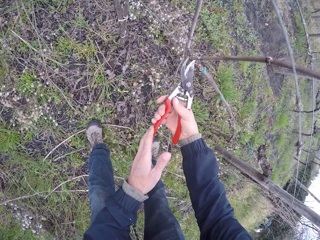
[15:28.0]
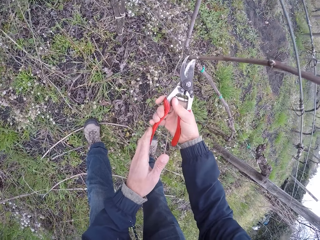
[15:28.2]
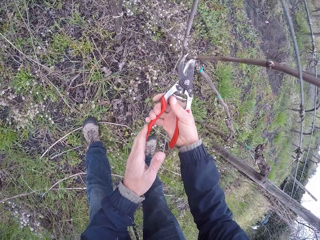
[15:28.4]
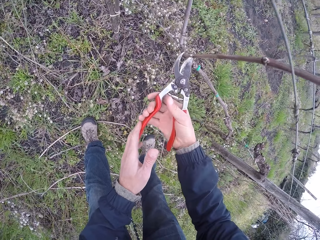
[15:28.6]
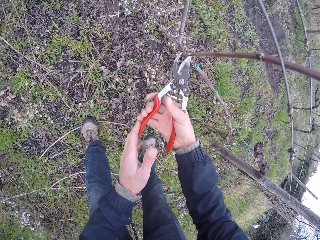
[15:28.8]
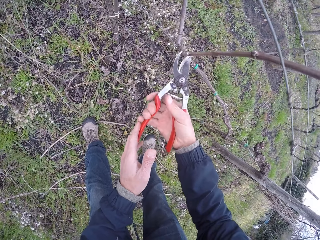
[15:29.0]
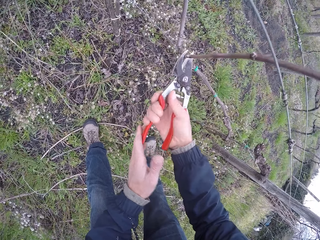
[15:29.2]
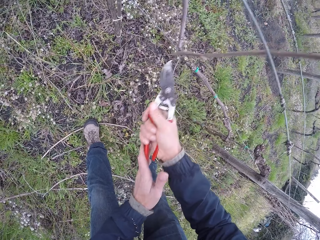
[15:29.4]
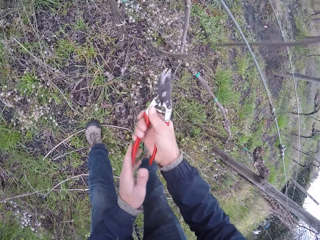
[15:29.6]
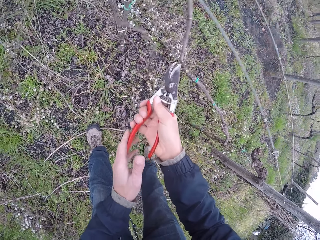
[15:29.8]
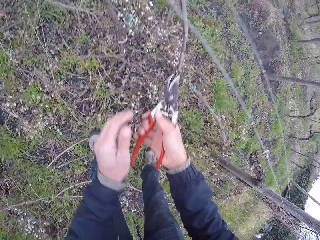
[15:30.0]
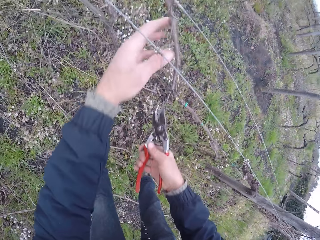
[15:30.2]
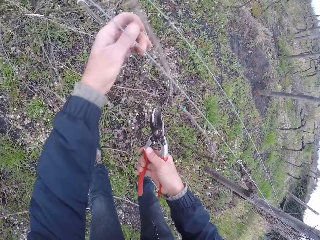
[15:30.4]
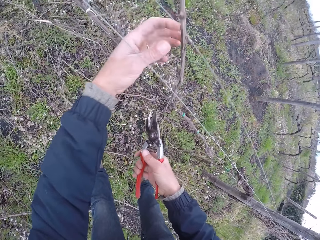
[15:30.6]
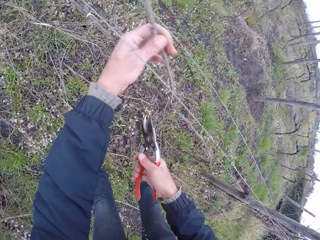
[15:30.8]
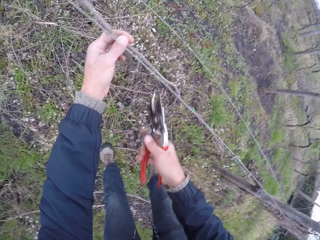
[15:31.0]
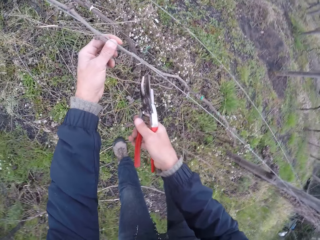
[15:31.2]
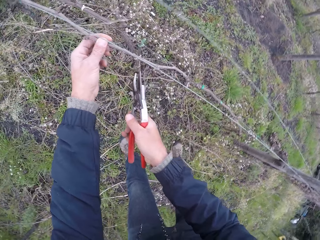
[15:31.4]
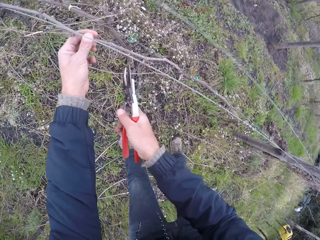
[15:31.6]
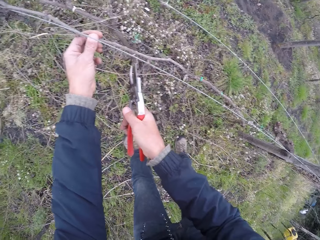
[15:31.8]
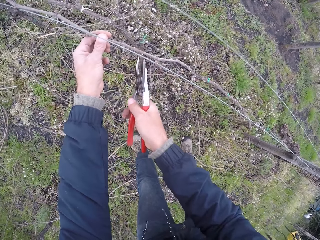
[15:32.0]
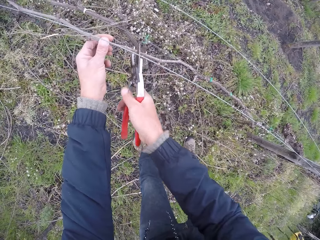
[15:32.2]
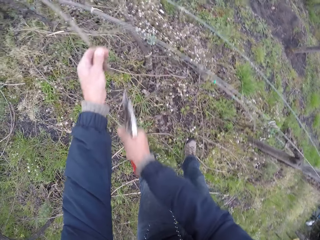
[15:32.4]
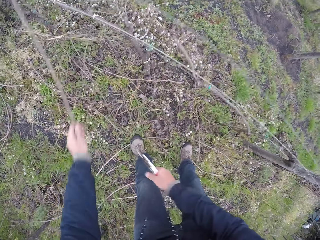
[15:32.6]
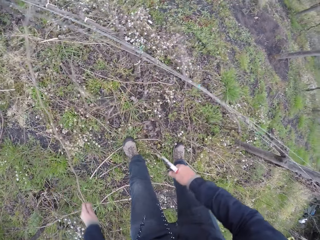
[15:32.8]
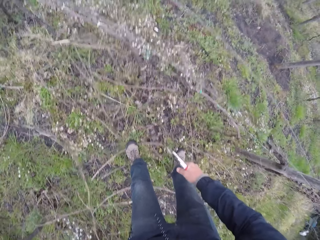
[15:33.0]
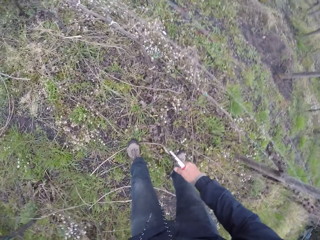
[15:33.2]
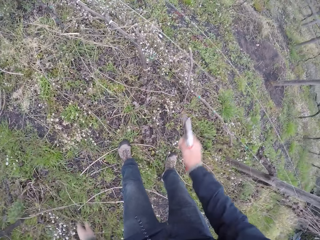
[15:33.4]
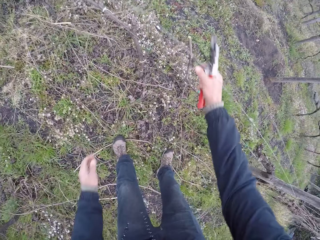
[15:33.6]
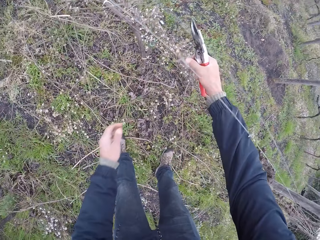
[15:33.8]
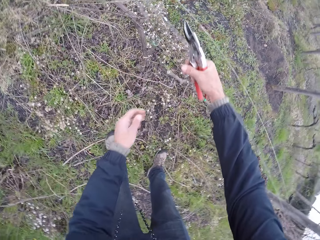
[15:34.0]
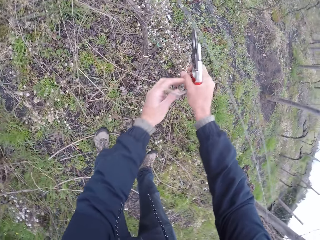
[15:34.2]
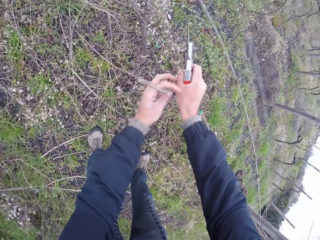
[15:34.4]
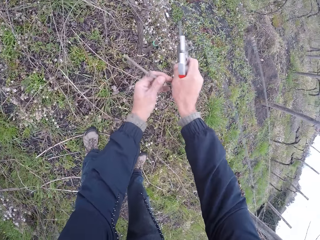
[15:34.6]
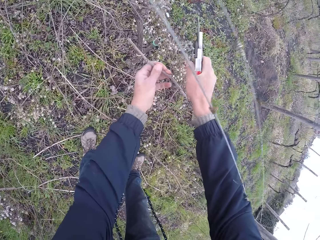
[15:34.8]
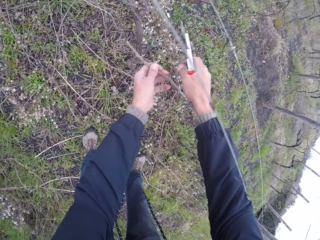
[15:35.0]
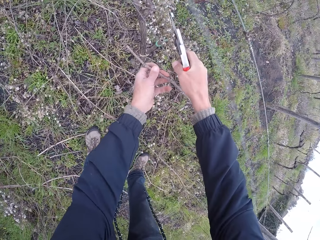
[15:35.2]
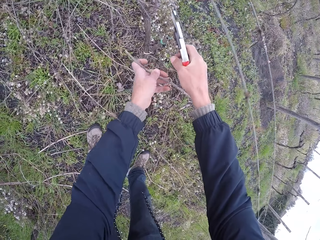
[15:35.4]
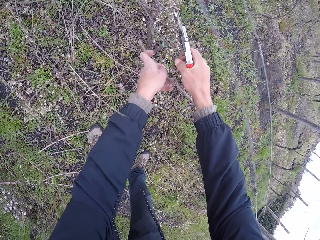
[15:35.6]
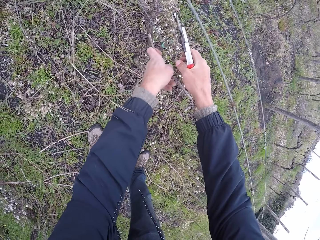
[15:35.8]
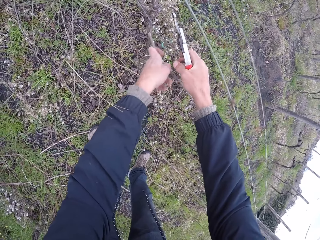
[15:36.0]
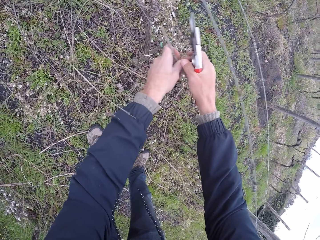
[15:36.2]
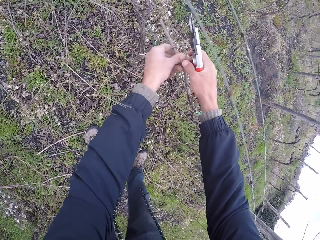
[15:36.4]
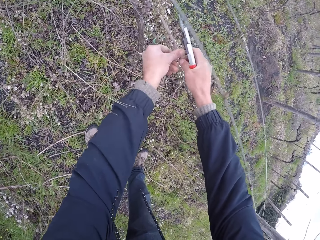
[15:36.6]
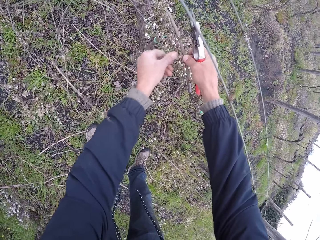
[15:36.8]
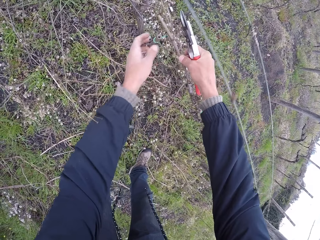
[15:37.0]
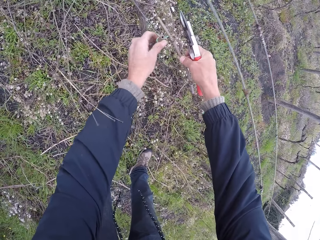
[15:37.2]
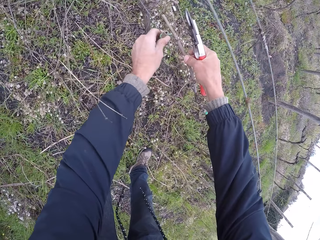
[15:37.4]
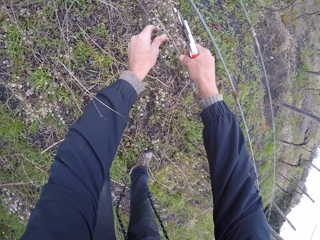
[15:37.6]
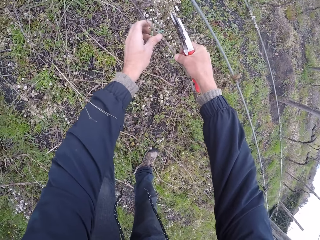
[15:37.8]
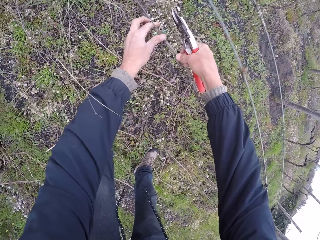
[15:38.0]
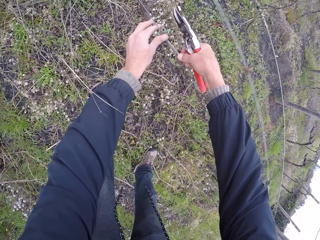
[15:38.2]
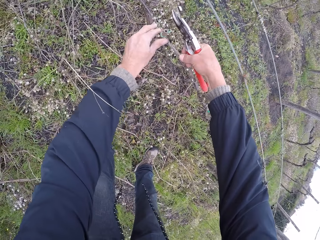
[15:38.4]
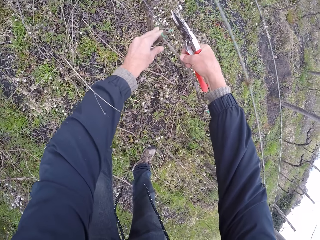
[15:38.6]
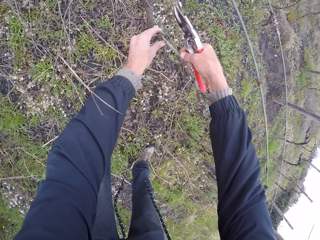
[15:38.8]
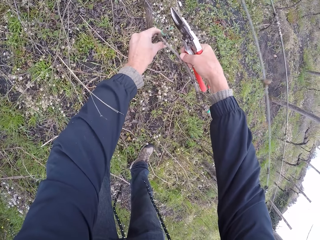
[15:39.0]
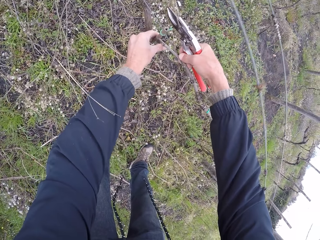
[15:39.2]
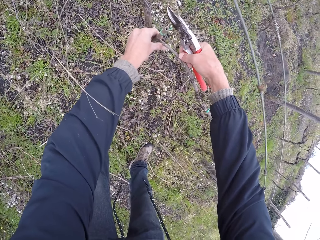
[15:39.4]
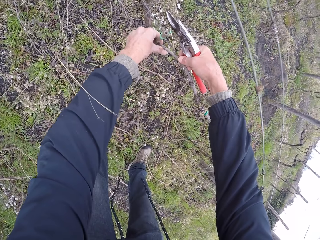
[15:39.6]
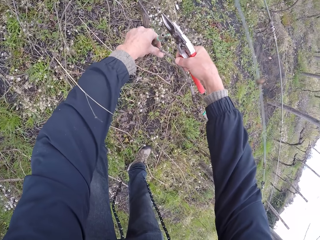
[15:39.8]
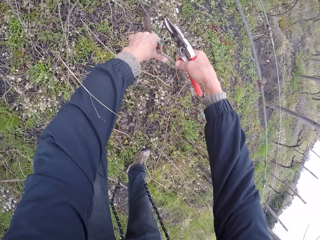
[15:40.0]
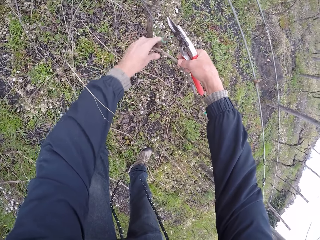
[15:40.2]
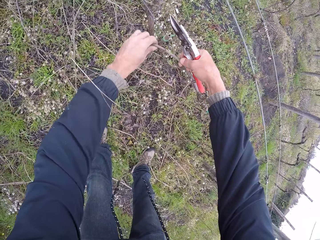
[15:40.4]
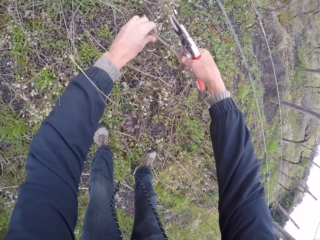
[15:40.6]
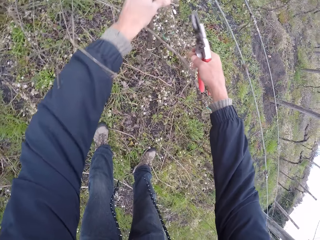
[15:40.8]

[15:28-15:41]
The camera wearer cuts a twig with the secateurs in his right hand. He holds a twig on the wire fence with his left hand. He cuts the twig off the wire fence with the secateurs in his right hand. He drops the twig to the ground with his left hand. He holds a twig with his left hand. He binds the twig with a twig with his right hand.

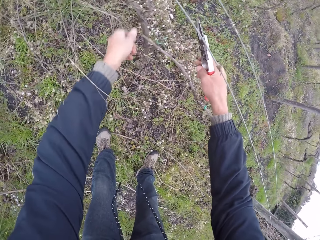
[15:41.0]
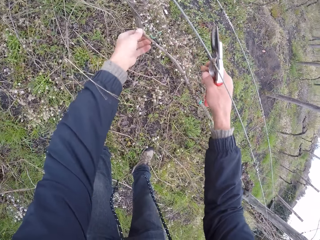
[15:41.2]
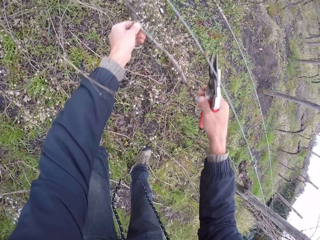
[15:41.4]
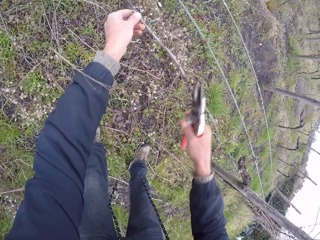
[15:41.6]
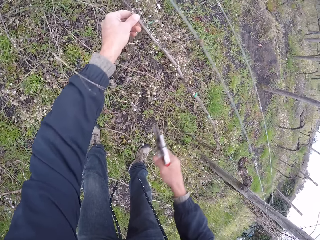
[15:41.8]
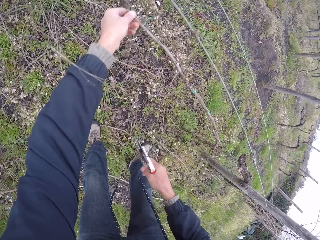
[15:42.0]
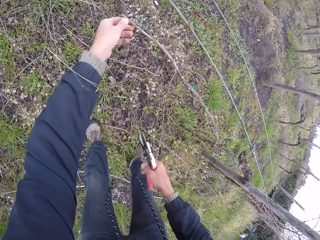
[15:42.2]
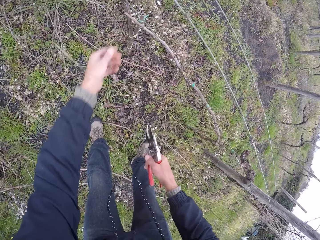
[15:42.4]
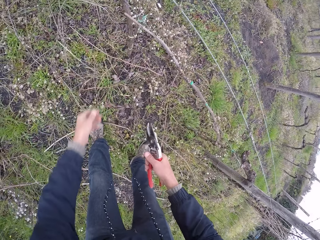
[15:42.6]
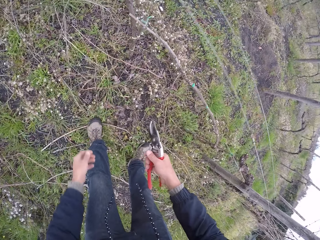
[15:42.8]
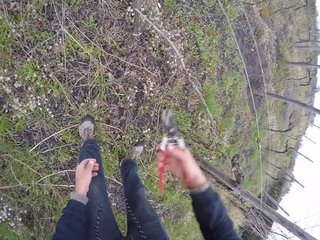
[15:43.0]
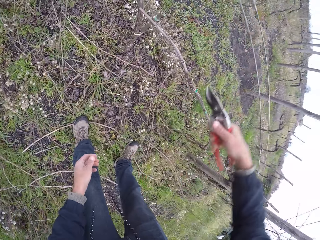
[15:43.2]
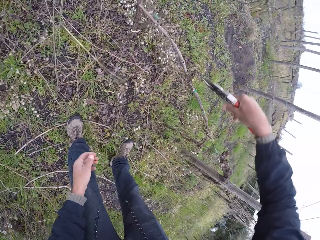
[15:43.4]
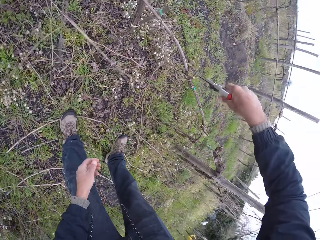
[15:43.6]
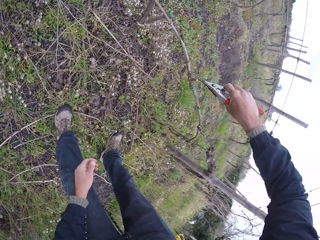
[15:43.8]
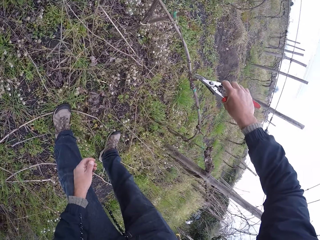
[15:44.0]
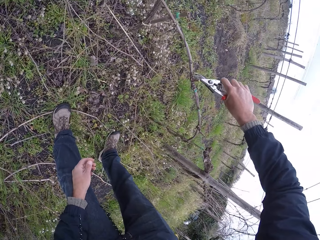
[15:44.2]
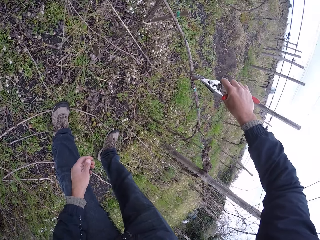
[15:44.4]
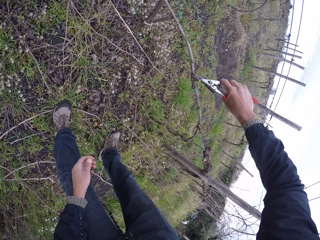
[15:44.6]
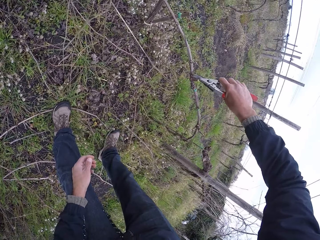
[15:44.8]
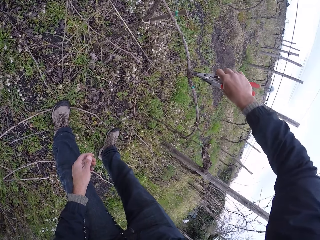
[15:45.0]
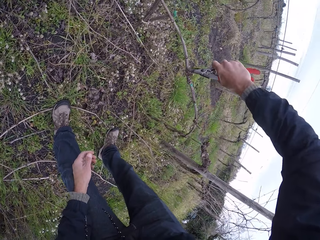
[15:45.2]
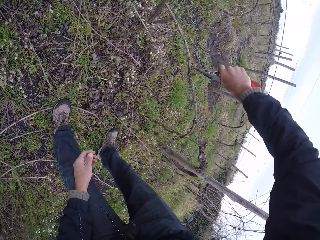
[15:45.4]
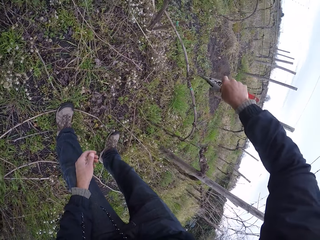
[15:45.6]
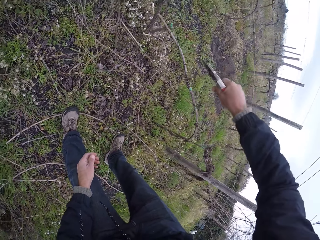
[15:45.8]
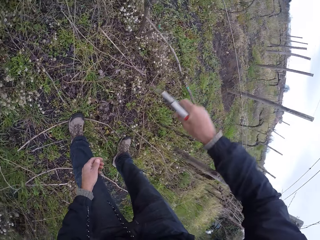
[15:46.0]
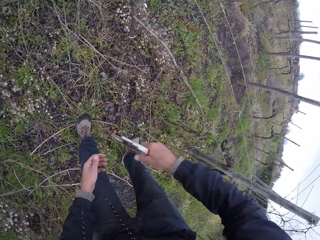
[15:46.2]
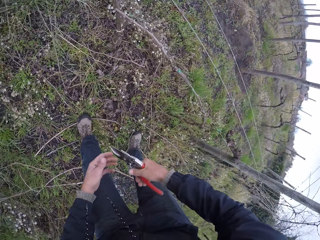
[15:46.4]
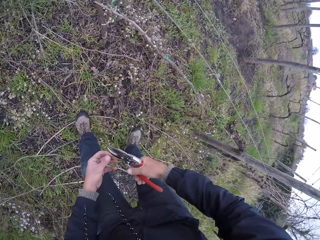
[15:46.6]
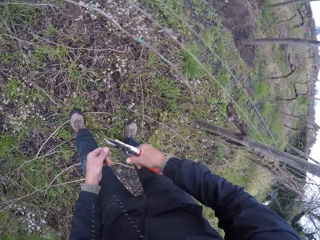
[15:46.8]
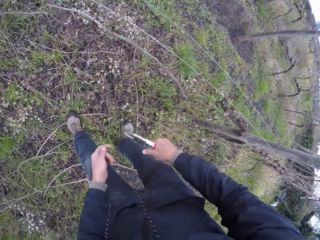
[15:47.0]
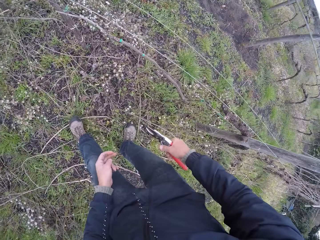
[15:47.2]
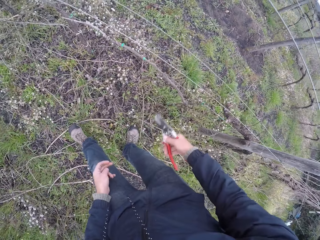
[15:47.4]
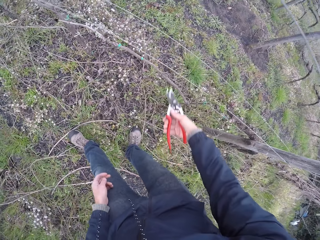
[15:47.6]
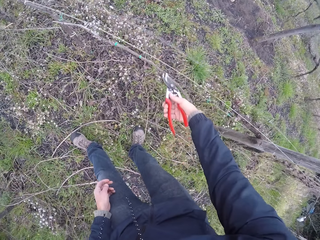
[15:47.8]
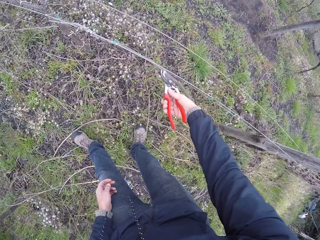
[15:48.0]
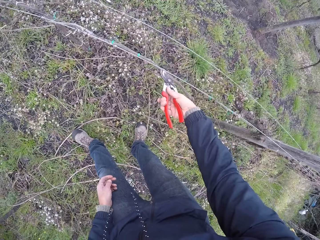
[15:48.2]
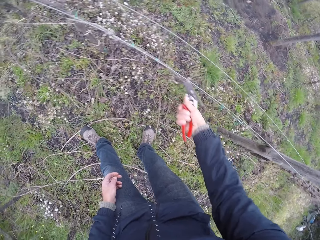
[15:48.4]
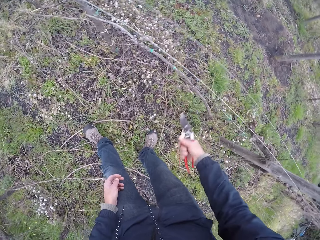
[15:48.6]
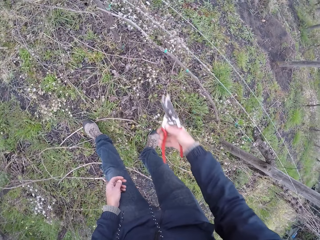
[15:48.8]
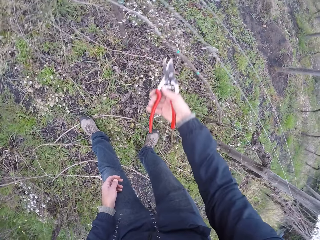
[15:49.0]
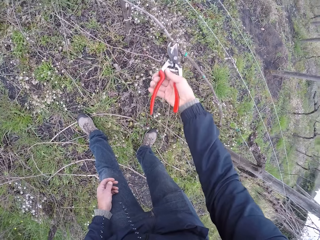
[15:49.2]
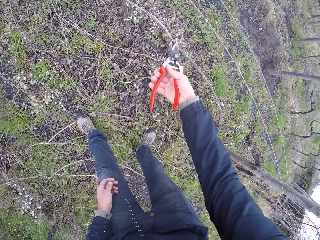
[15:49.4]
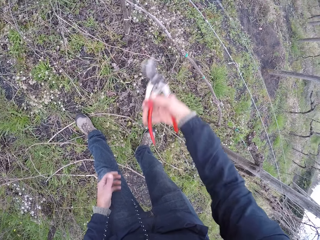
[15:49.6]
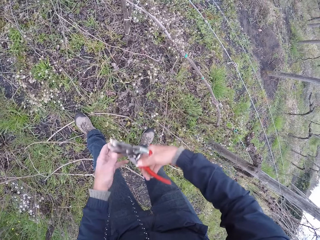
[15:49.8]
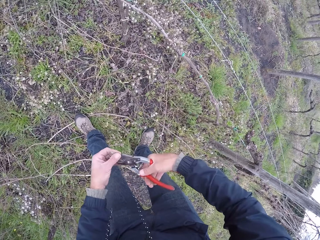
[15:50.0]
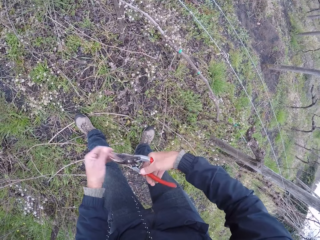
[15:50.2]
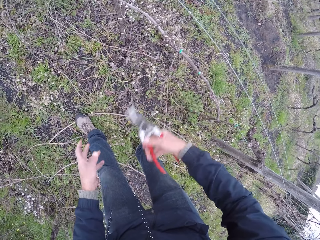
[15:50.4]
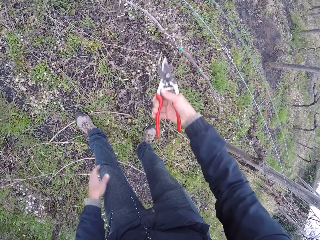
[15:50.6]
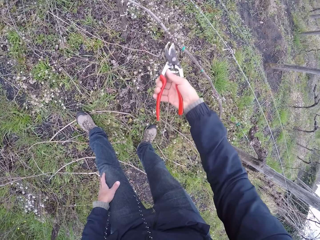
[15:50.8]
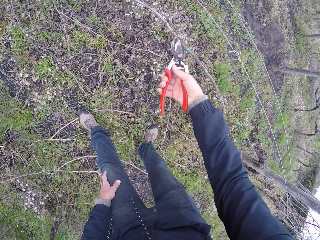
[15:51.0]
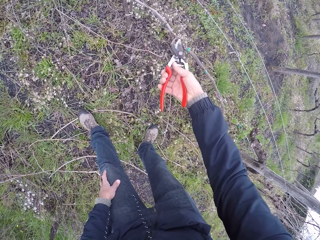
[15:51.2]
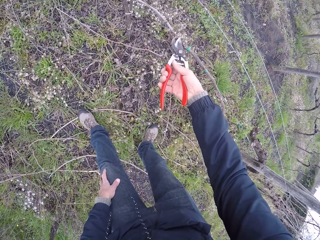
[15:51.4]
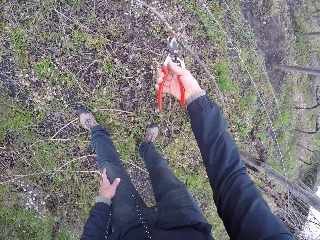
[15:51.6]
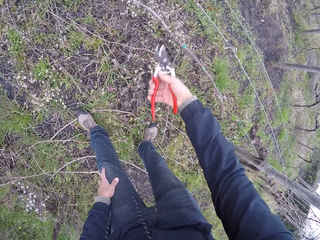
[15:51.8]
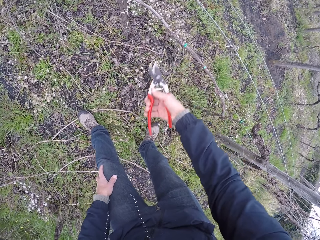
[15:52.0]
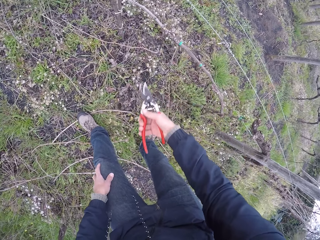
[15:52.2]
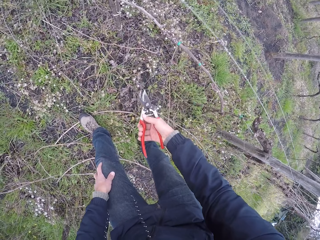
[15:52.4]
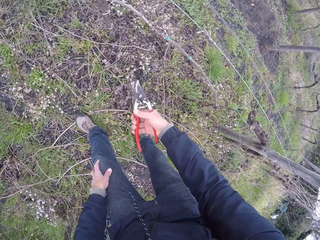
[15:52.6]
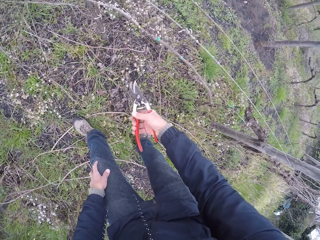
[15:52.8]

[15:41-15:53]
The camera wearer cuts a node on the twig with the secateurs in his right hand. He cuts a node on the twig again. He wipes the teeth of the secateurs in his right hand with his left hand. He removes something from the cutter. He cuts the stick.
